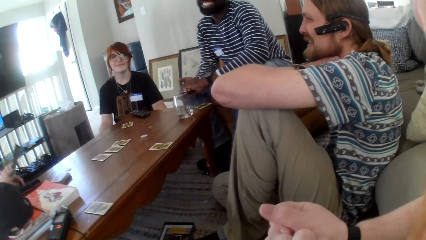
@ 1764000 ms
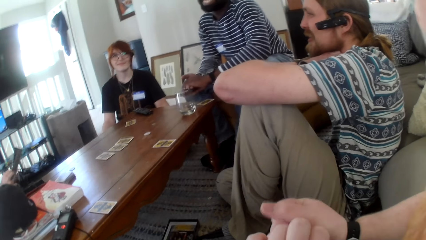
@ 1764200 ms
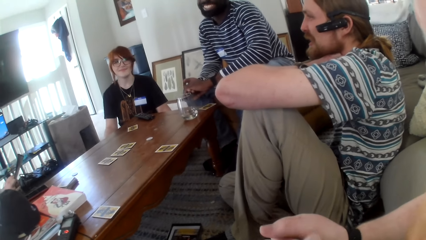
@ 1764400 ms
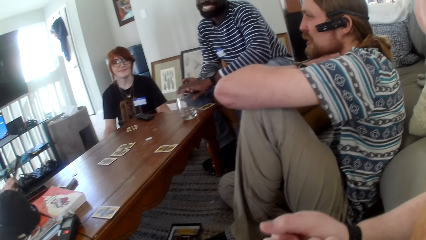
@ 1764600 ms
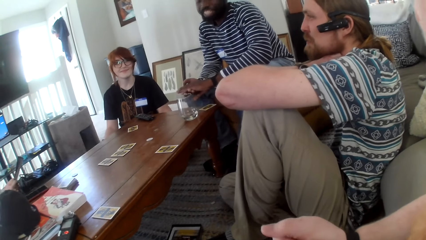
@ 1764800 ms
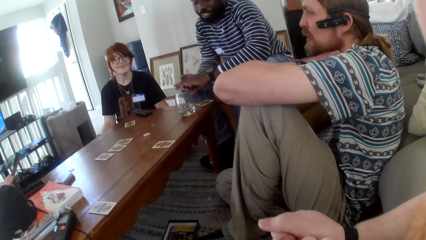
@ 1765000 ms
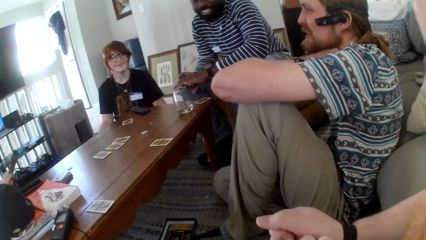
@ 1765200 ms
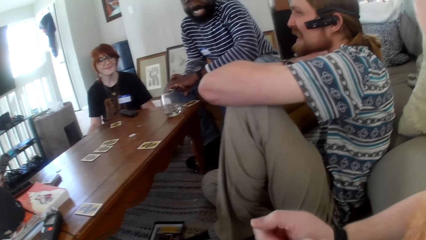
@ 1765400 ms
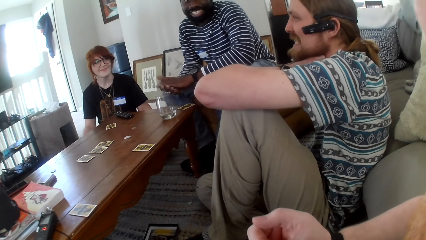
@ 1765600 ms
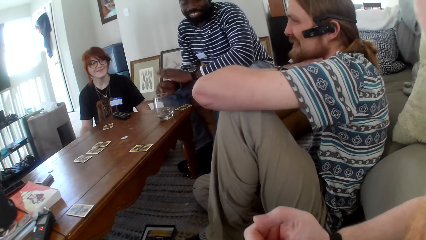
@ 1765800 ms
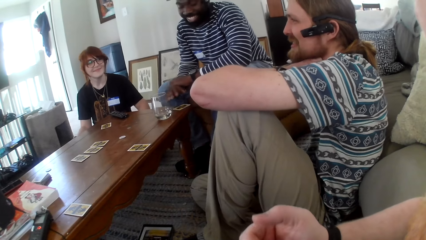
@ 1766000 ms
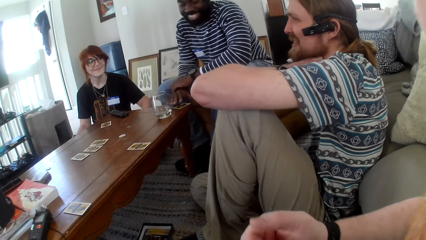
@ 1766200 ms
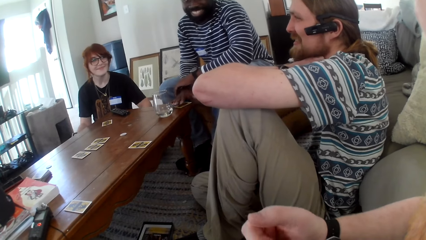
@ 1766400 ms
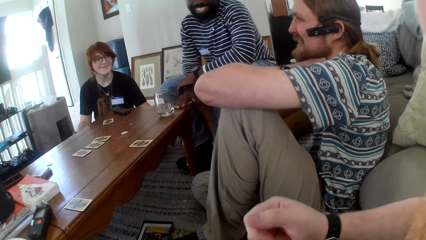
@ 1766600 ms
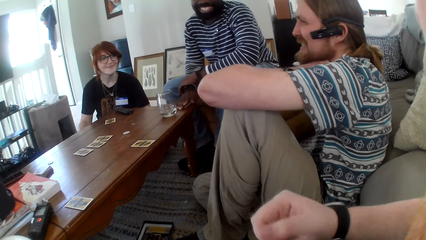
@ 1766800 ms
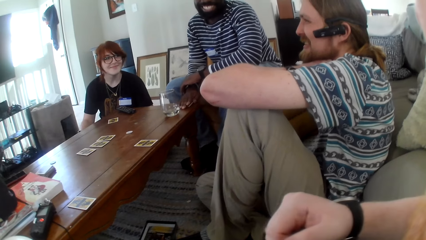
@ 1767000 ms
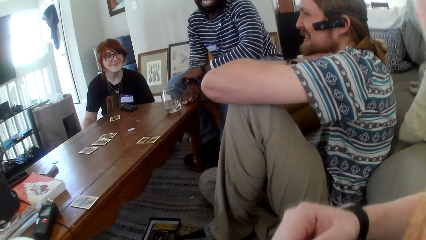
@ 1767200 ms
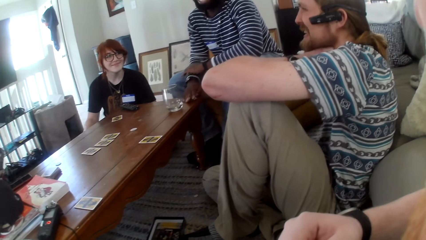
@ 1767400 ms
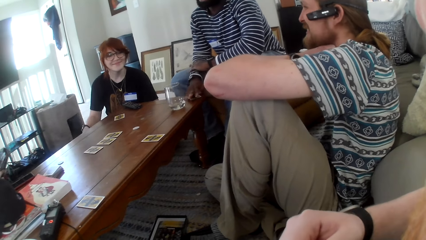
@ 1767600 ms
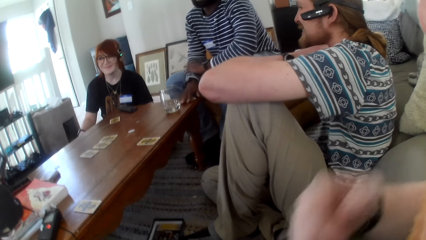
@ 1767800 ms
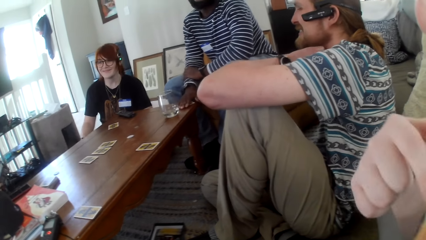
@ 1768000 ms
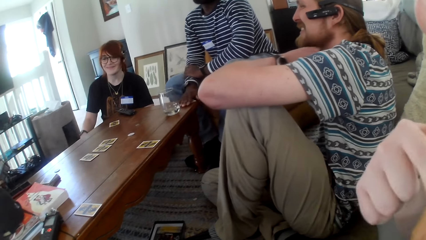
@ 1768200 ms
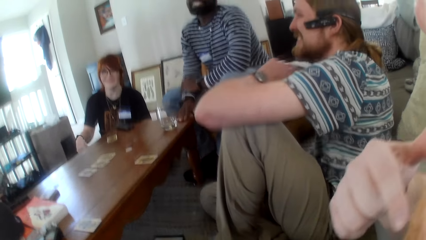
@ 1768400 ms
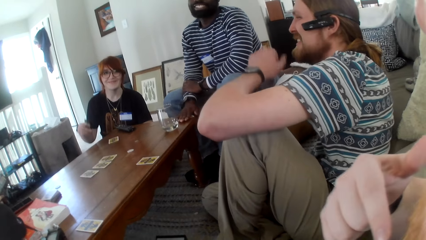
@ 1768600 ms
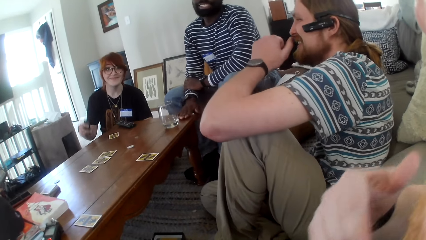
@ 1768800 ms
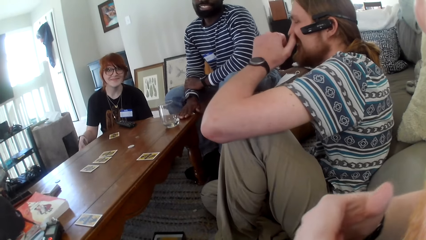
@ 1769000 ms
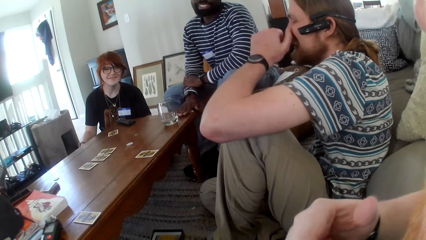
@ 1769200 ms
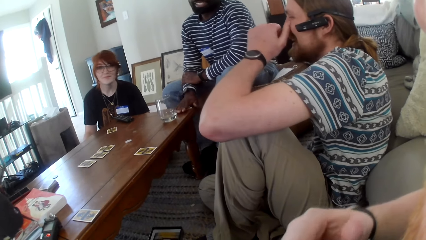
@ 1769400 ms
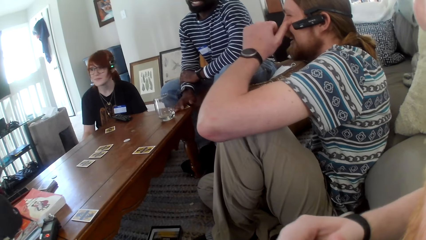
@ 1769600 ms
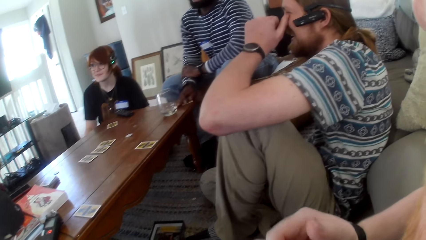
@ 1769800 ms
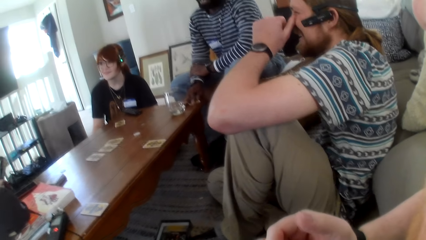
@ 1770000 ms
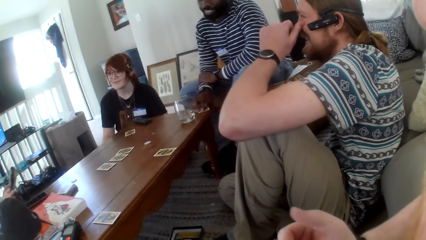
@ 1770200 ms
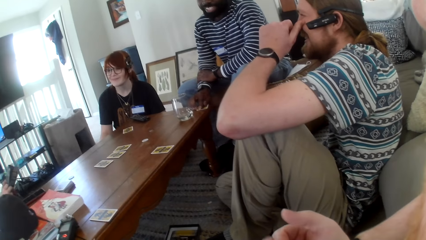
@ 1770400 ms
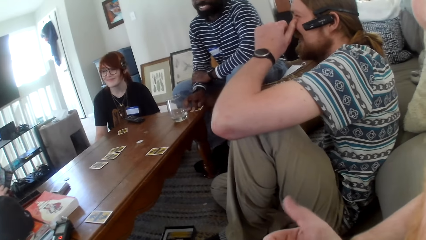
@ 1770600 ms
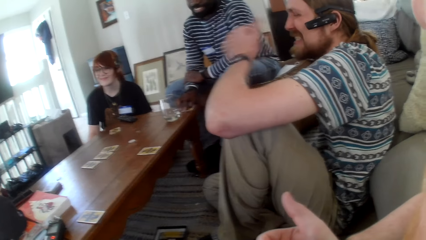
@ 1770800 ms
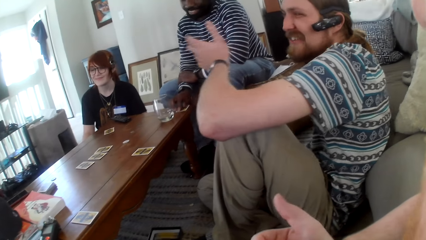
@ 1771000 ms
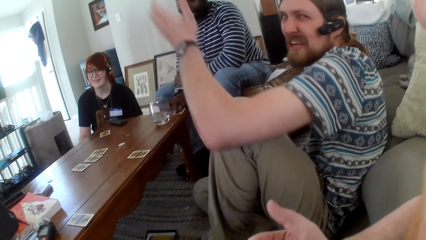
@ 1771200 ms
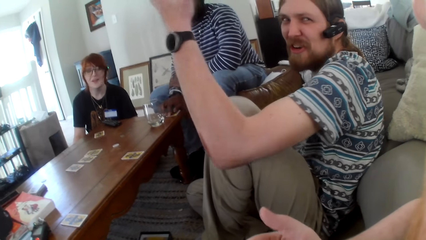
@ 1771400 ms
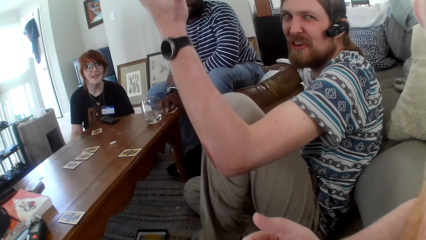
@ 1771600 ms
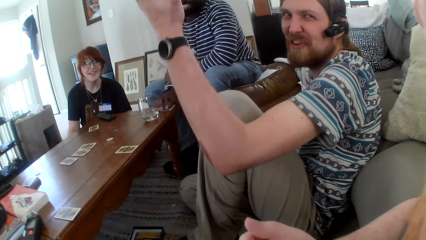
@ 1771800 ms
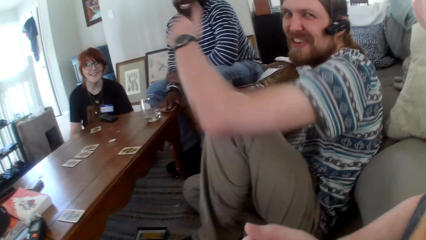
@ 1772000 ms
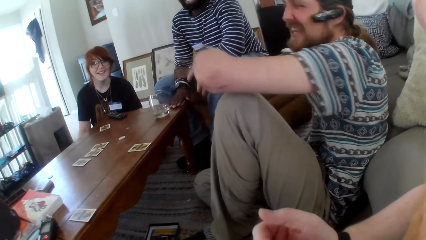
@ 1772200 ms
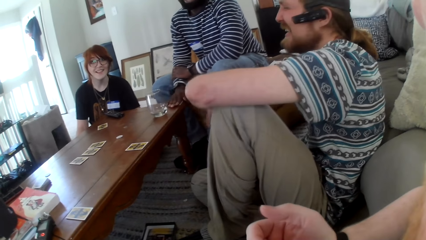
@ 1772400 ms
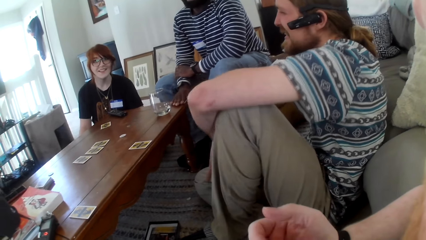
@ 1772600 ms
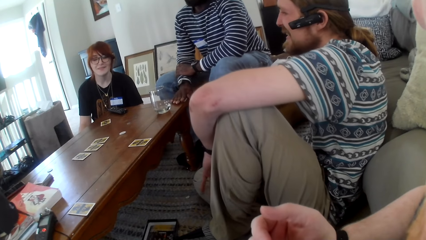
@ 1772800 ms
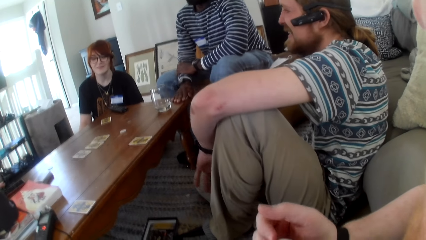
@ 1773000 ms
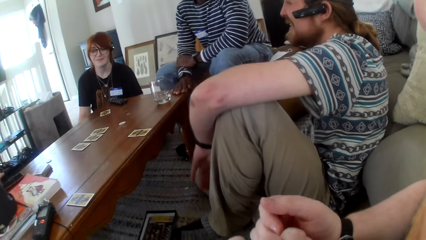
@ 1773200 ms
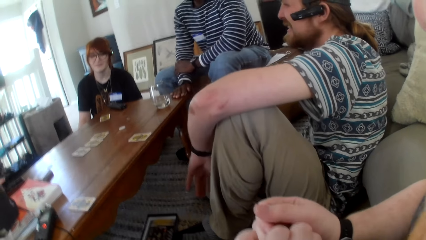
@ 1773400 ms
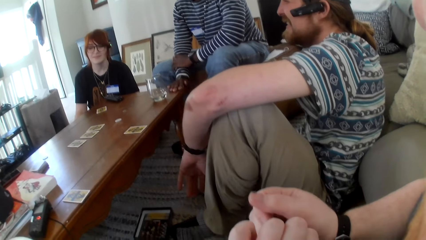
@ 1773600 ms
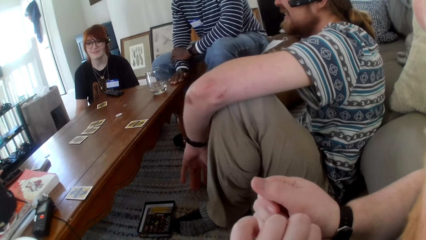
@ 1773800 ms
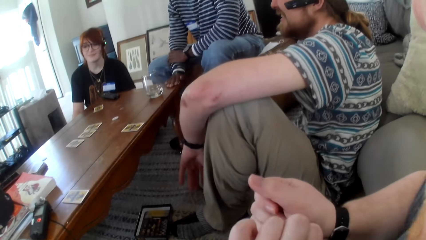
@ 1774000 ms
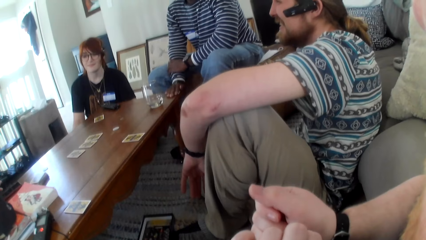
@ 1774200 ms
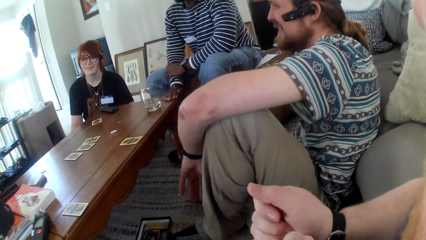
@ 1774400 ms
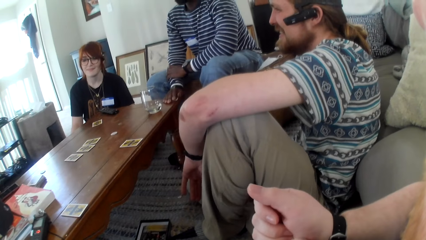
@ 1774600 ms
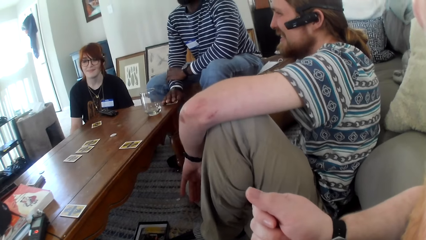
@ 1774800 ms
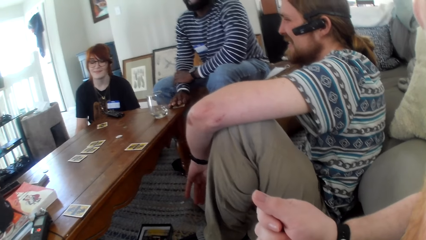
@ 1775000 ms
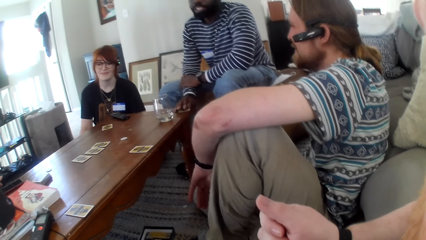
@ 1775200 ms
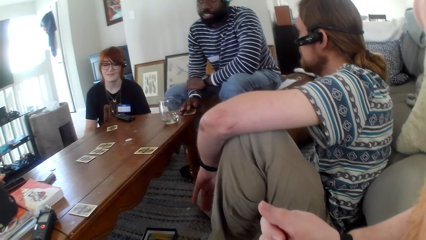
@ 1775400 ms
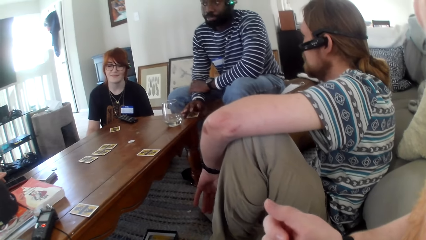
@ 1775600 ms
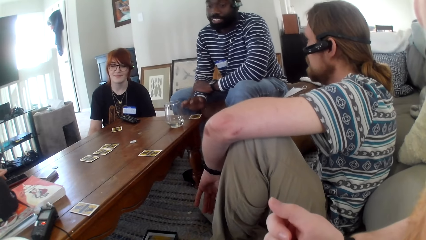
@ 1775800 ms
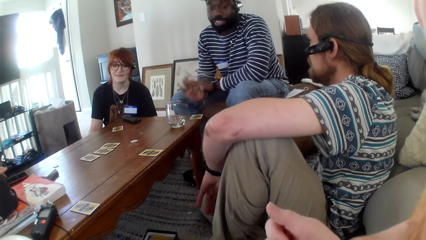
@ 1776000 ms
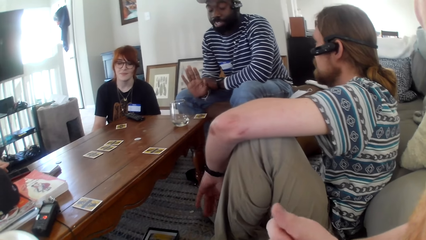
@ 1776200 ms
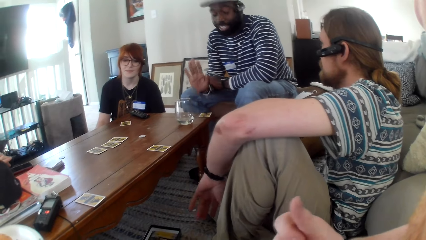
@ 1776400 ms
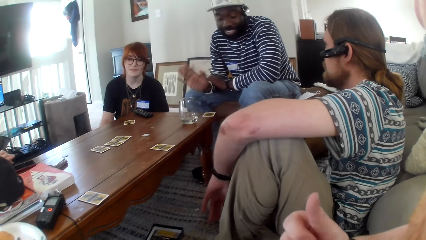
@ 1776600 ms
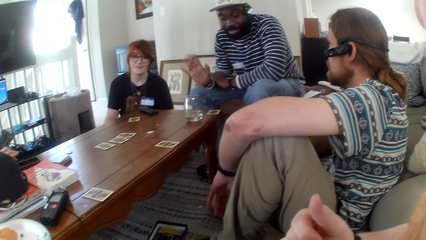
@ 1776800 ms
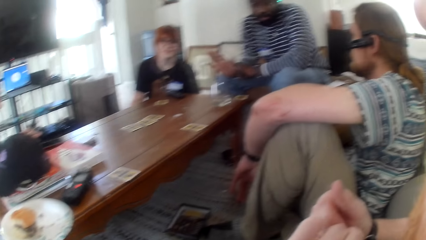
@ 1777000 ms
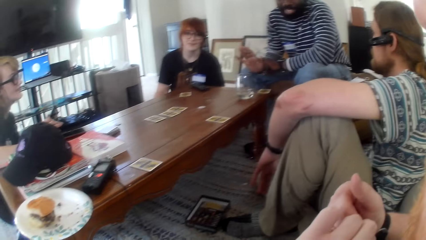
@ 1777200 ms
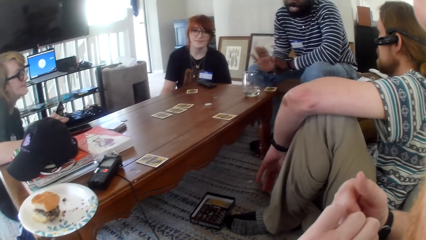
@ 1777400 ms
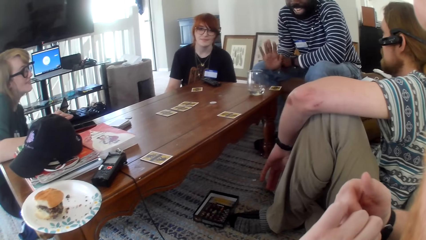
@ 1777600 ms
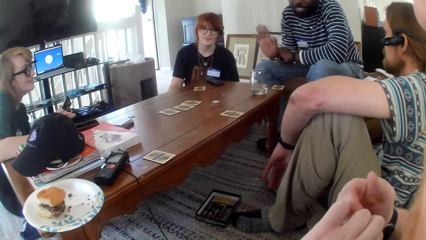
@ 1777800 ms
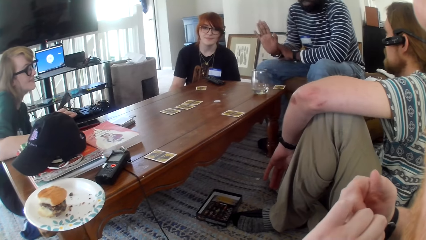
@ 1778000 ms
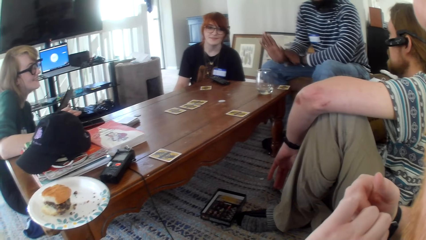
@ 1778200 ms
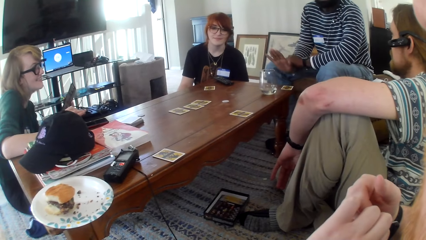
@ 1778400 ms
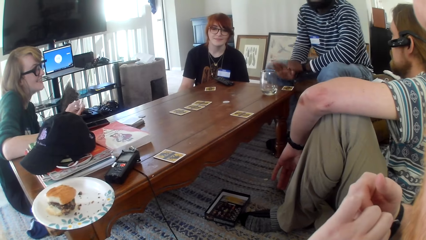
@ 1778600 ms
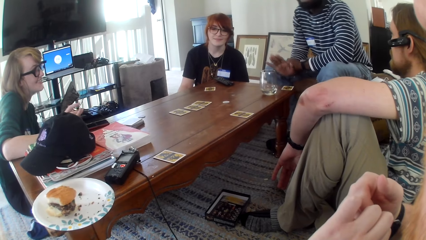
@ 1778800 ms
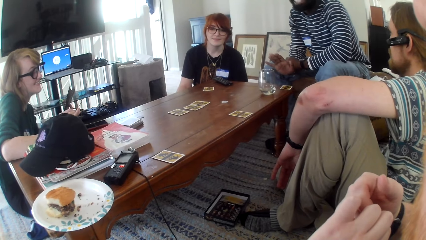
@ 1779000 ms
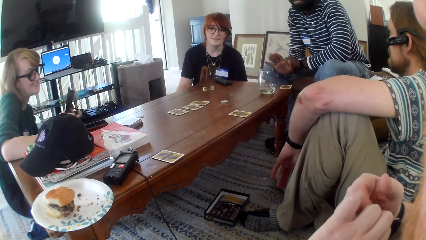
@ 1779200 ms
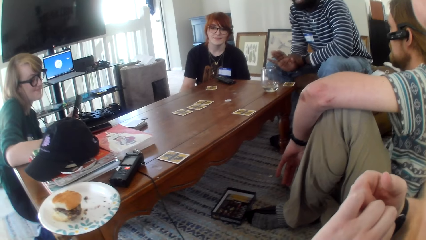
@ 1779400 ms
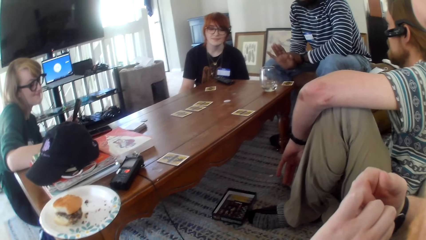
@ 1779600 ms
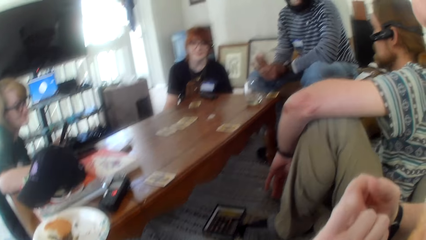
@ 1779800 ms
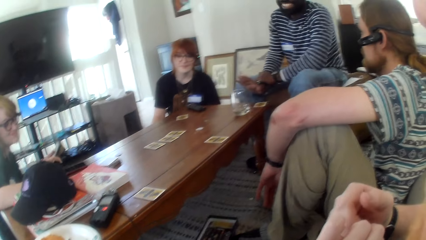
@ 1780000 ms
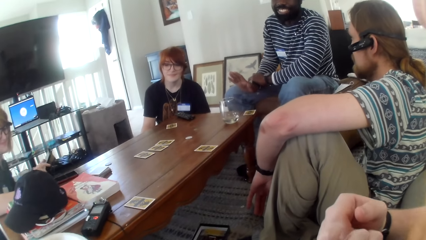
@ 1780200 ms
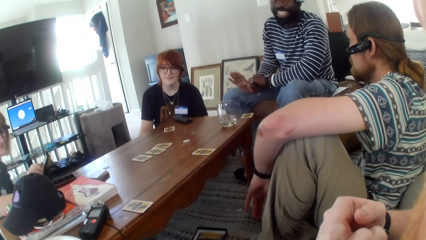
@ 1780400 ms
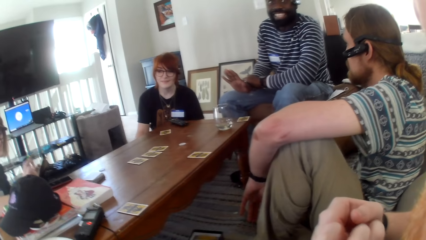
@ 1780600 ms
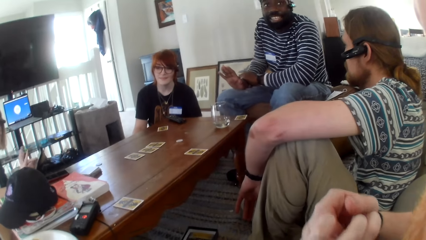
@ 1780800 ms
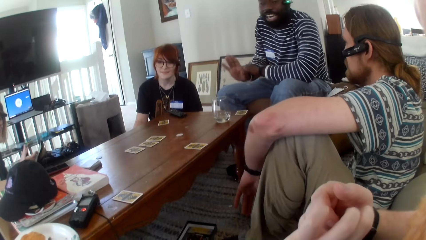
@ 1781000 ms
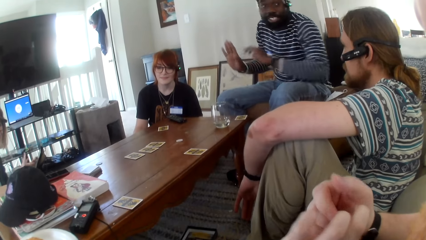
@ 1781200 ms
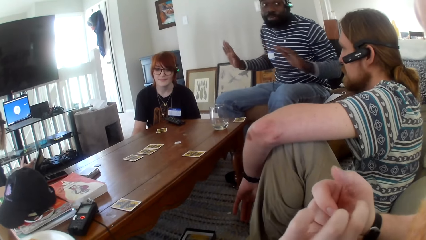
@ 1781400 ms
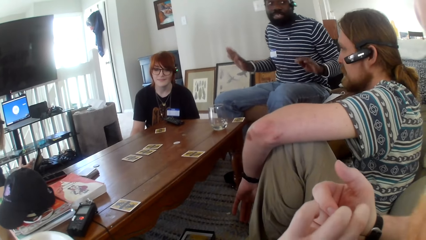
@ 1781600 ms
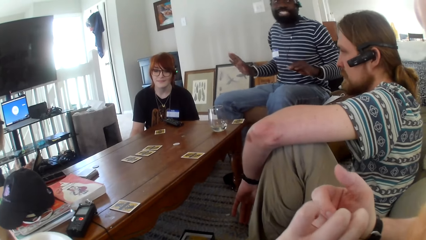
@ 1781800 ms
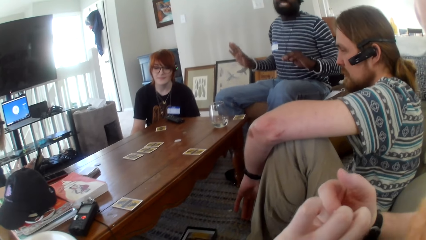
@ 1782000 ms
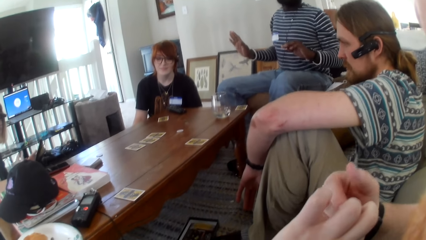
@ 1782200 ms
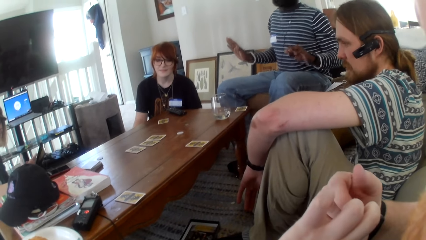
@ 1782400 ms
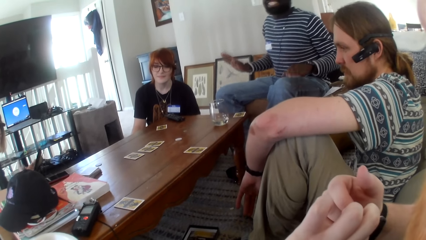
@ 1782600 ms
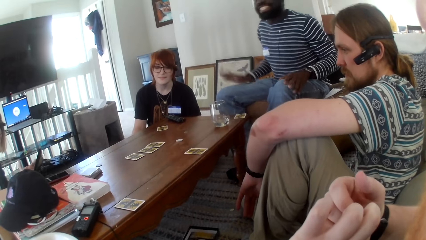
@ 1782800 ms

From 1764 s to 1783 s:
A person talks. The camera wearer talks. Another person talks.
